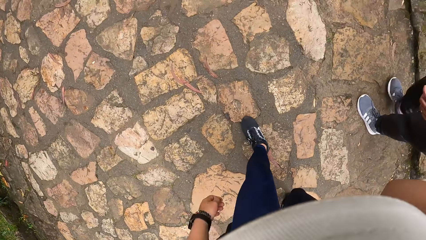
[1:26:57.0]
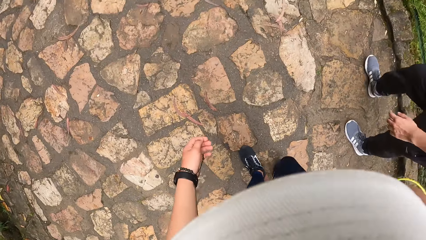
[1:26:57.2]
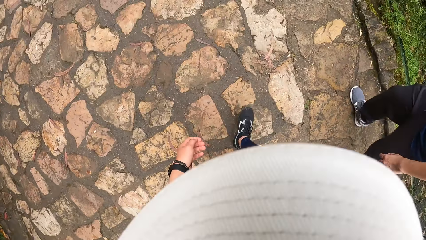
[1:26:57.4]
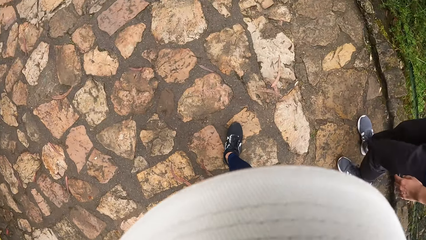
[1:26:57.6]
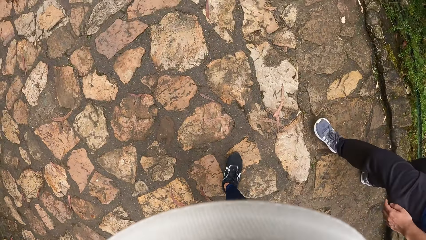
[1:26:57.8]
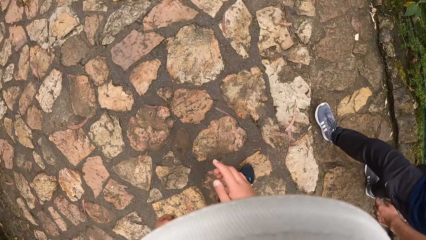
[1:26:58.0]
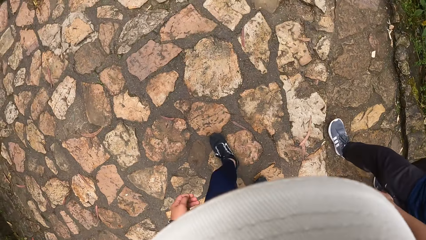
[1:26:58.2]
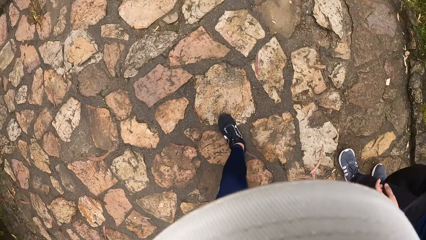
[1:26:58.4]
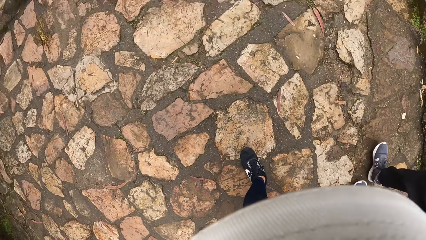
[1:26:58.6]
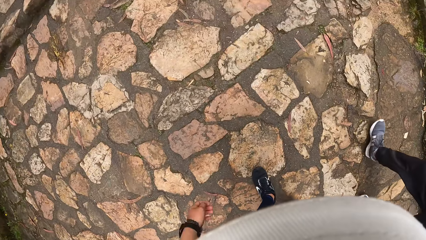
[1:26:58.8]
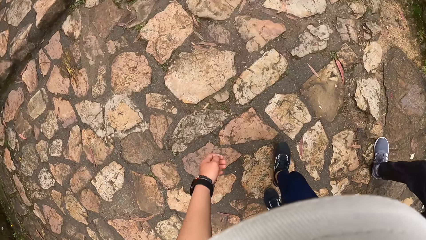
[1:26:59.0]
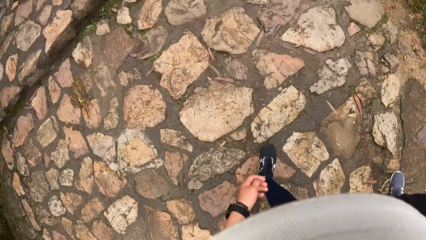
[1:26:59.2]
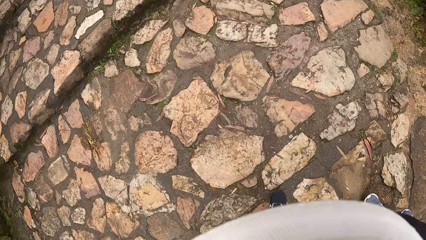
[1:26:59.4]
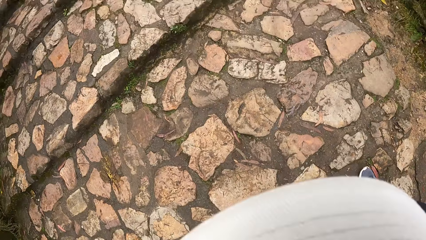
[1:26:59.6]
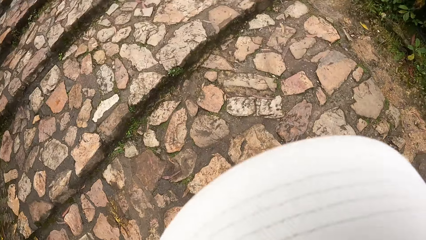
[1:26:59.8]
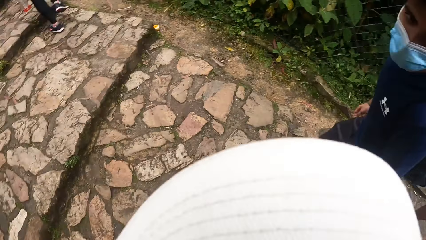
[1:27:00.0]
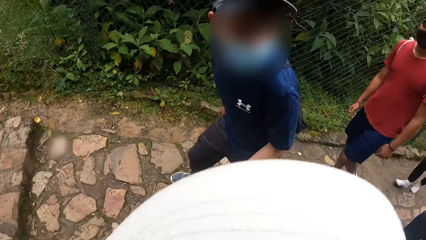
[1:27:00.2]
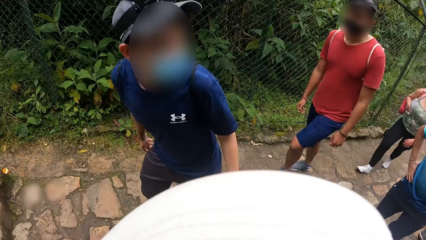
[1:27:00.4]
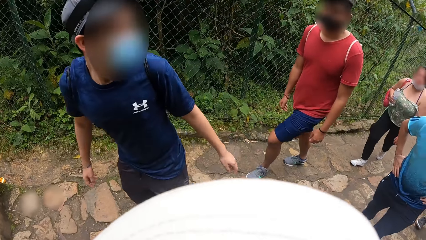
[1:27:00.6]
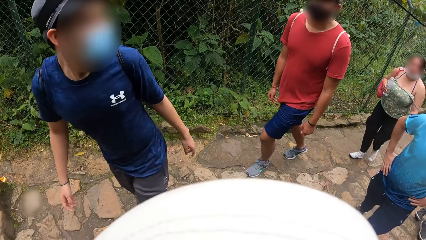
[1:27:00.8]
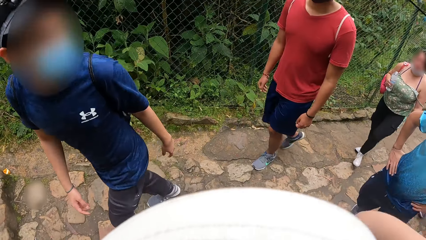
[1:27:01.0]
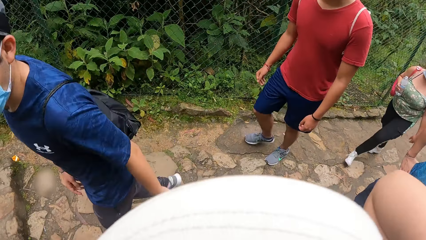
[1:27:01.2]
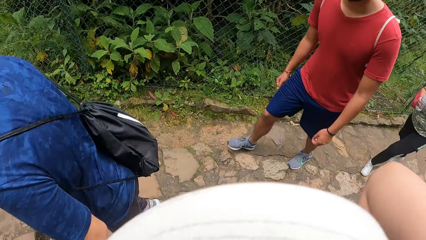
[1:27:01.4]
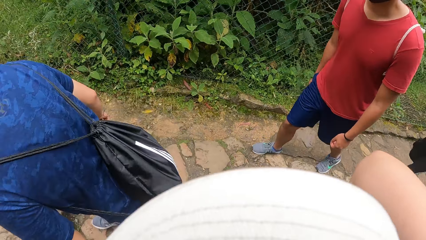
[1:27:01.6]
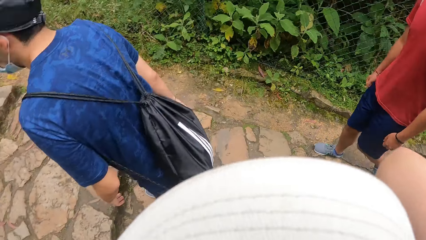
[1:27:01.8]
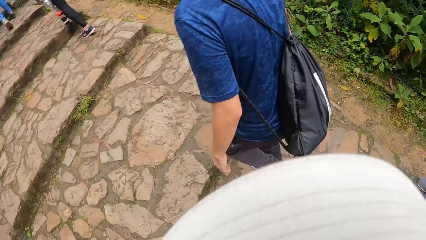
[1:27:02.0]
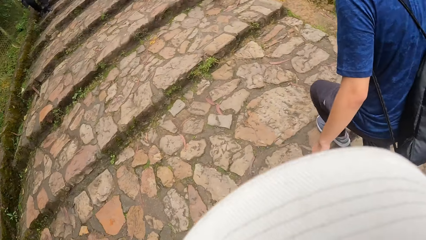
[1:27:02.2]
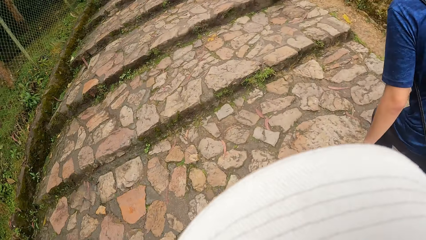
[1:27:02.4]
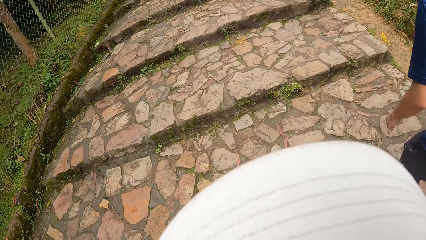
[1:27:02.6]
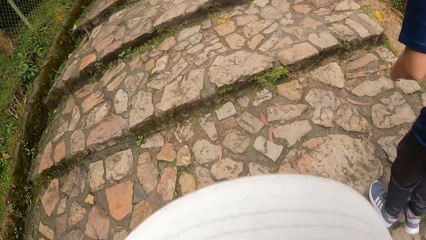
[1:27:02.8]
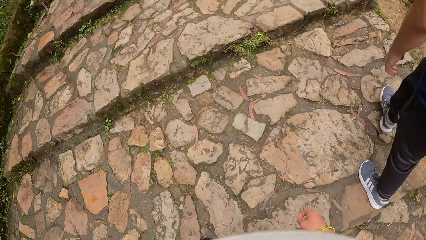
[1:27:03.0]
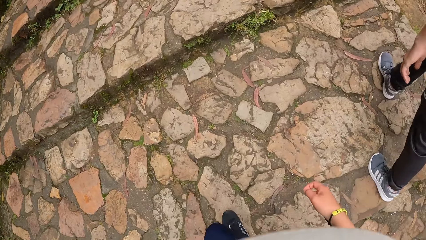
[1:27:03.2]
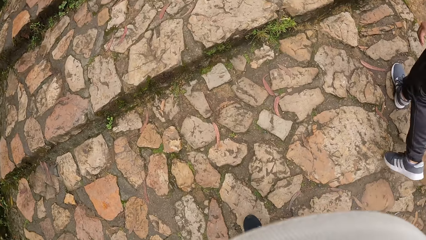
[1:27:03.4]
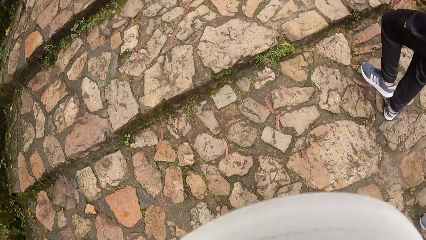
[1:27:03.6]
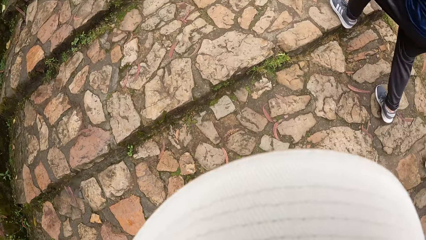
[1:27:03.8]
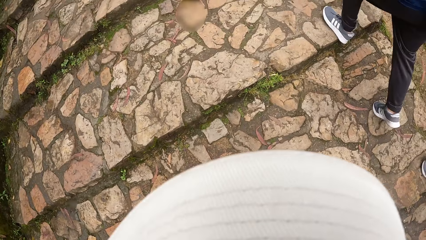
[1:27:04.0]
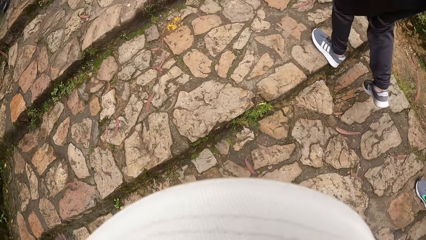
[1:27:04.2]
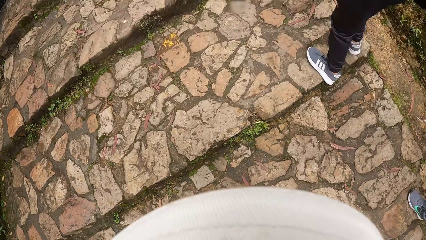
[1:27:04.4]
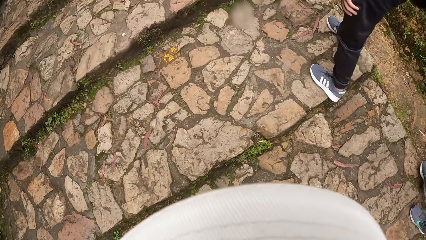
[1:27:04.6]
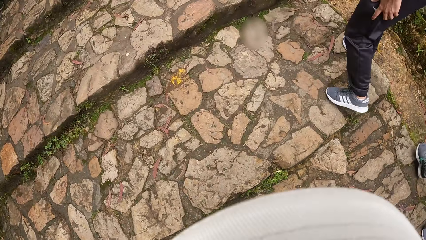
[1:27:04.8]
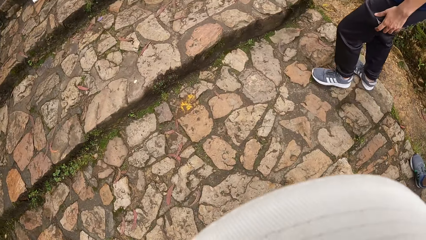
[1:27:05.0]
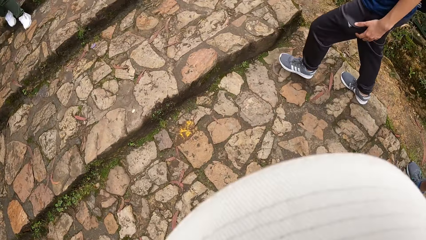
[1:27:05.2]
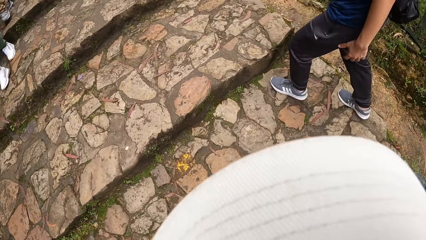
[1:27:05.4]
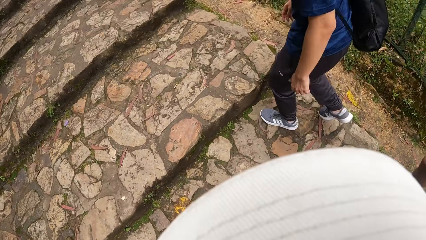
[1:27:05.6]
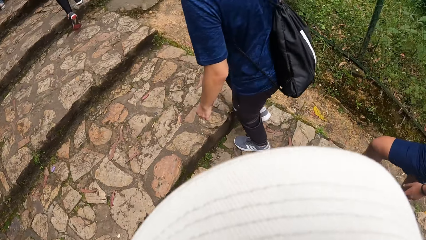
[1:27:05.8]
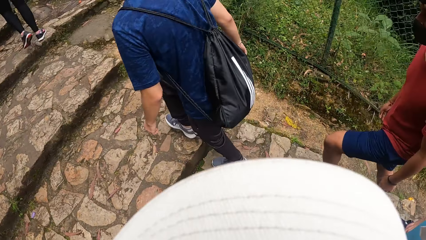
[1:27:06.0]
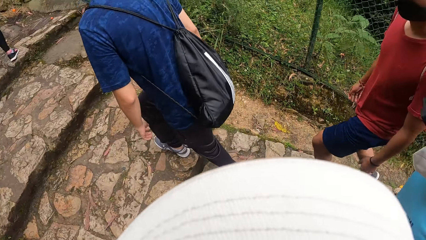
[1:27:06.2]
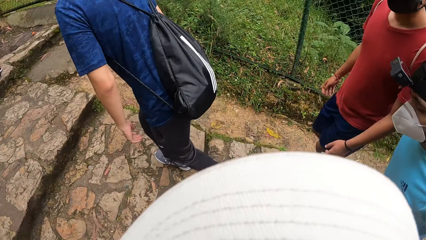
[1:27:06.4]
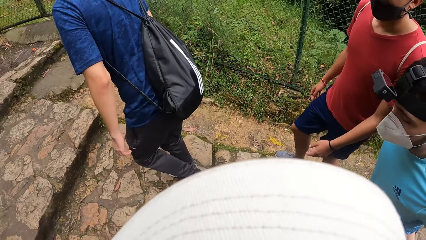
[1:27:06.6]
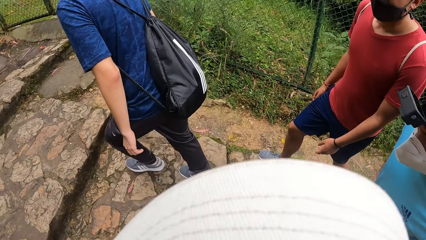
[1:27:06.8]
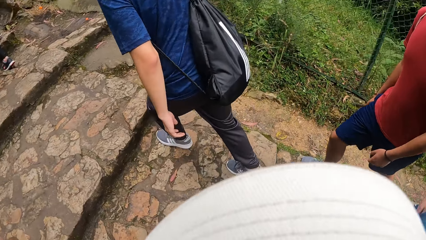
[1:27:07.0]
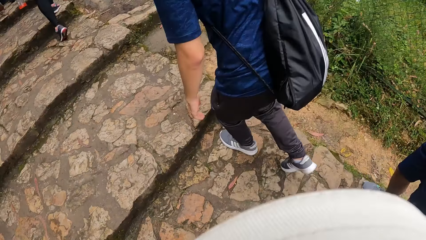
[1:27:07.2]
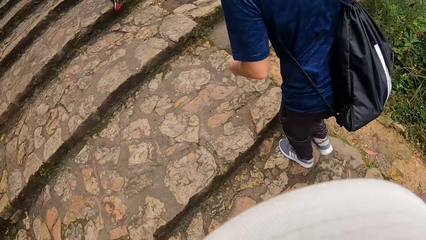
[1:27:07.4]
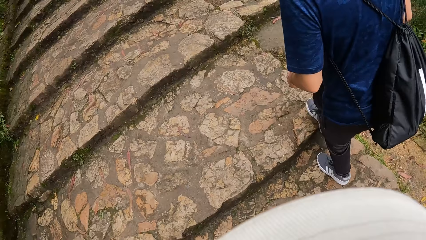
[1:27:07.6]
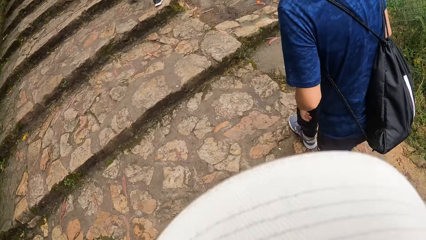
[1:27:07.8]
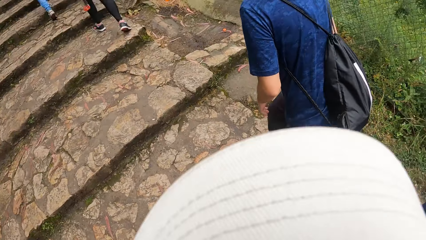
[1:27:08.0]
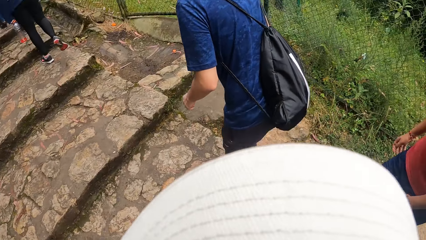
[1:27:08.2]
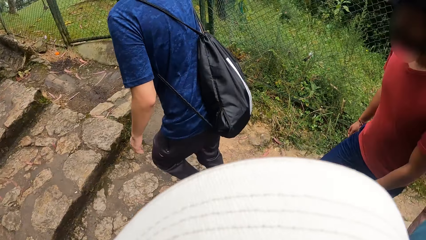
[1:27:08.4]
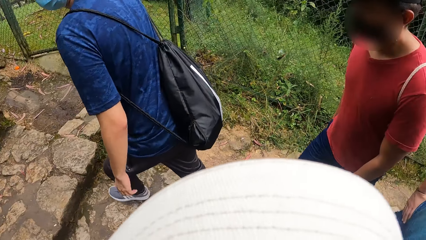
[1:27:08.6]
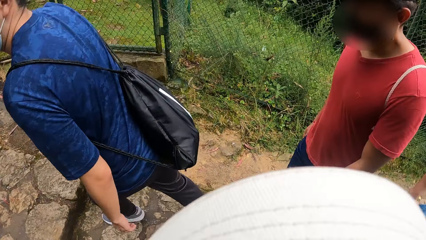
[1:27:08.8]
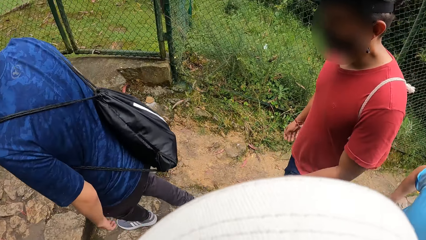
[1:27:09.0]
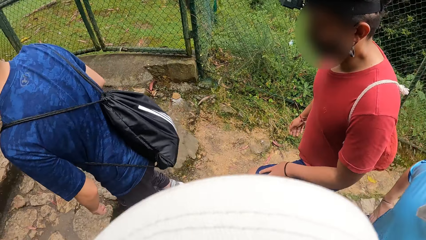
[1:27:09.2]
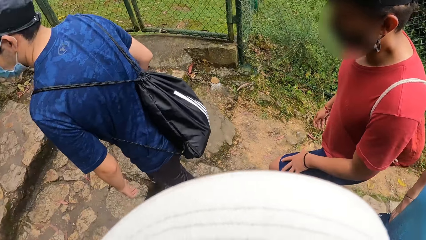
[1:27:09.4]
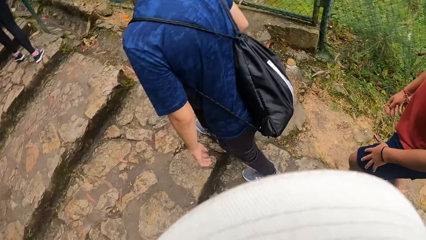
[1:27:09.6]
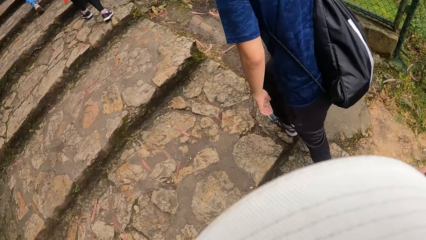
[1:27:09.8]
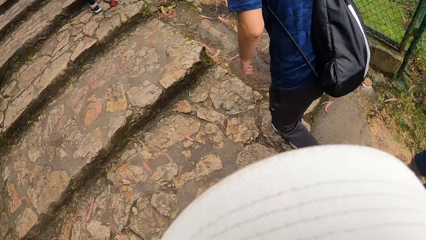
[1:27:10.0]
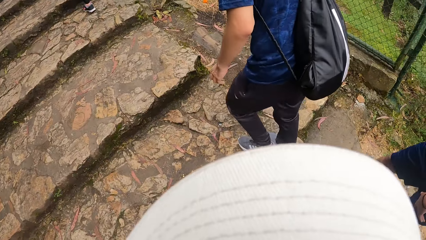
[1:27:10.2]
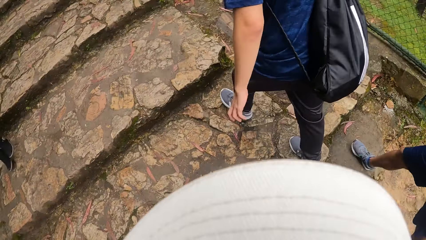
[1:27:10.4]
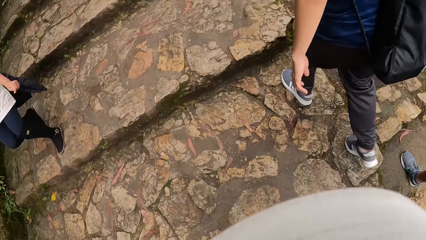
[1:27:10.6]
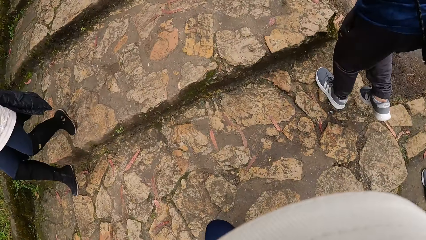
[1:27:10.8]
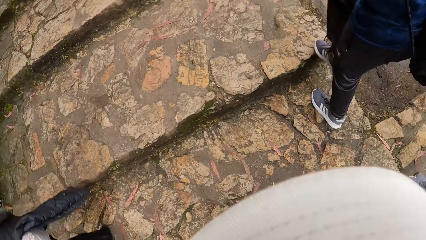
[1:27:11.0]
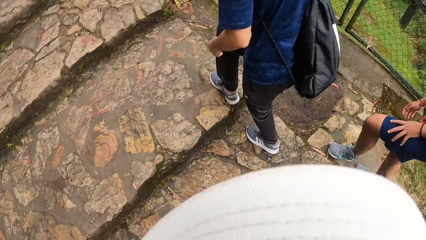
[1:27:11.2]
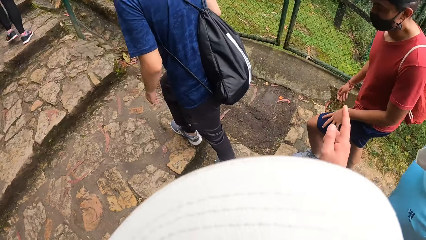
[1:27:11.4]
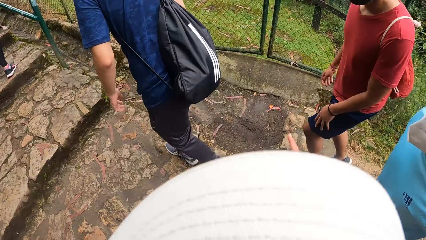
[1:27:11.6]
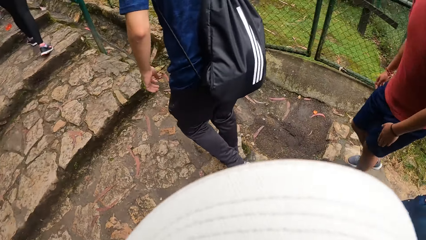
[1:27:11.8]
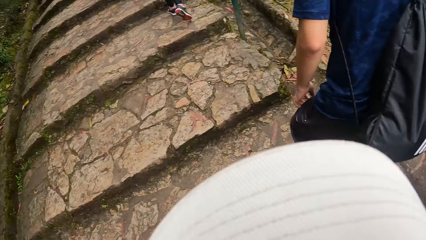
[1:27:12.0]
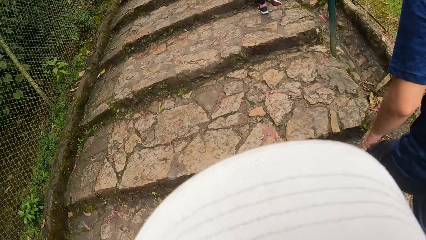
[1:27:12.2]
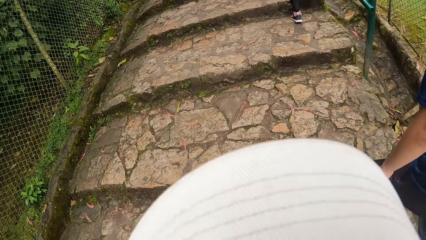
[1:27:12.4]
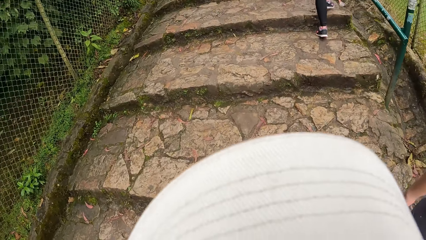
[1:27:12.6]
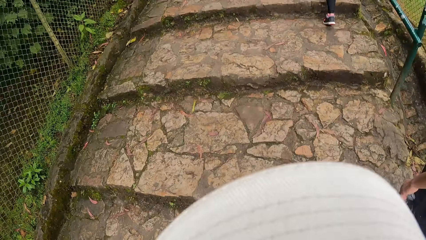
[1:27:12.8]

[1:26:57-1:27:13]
The camera wearer looks back. A person walks.
